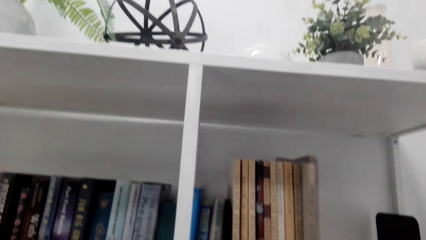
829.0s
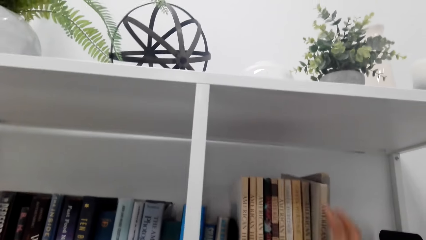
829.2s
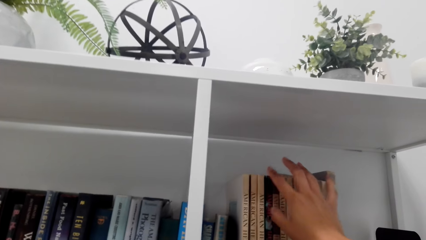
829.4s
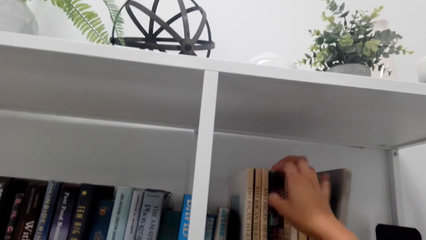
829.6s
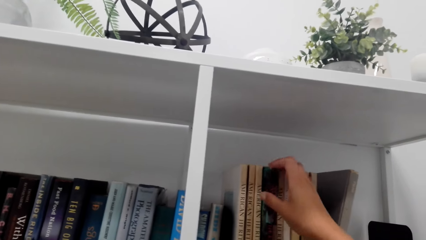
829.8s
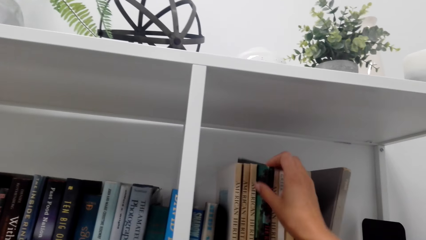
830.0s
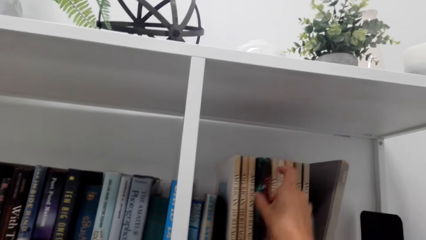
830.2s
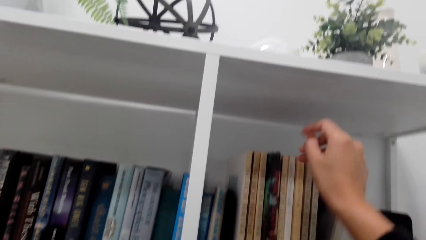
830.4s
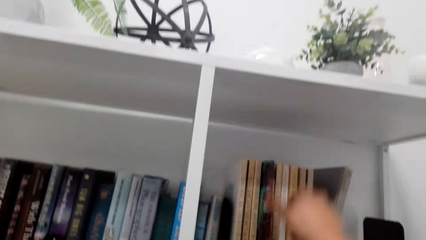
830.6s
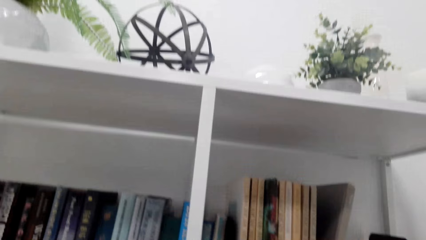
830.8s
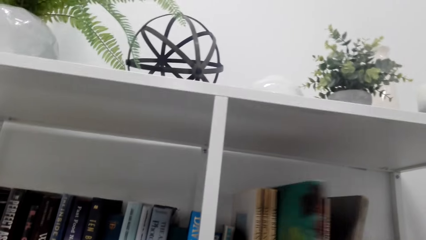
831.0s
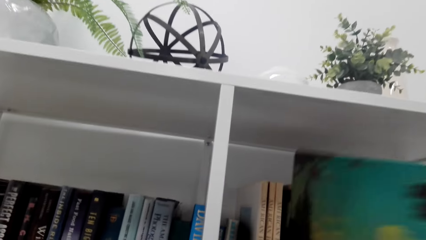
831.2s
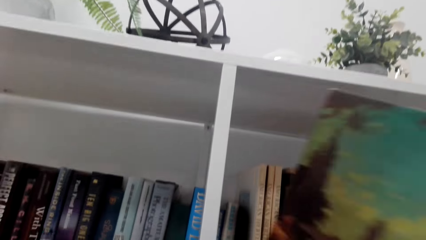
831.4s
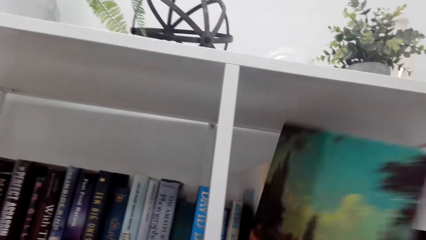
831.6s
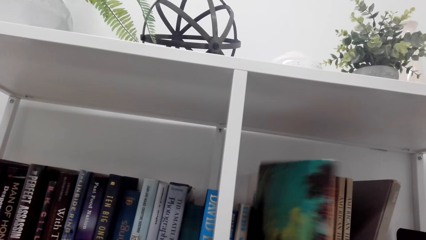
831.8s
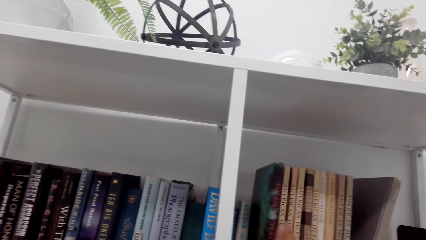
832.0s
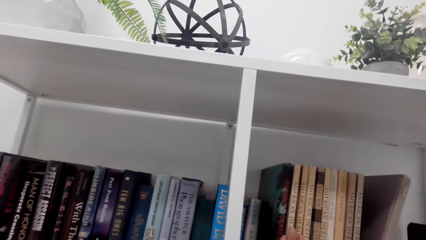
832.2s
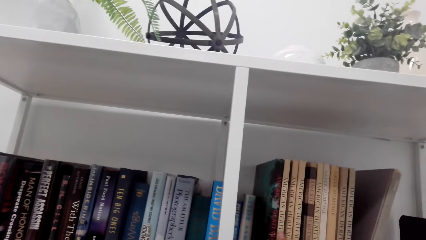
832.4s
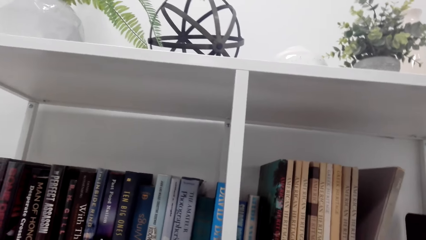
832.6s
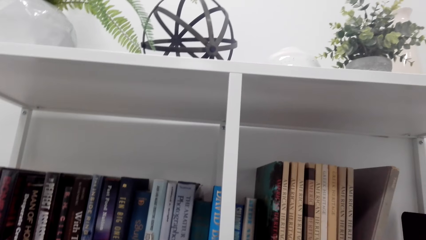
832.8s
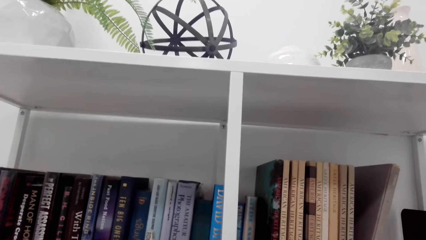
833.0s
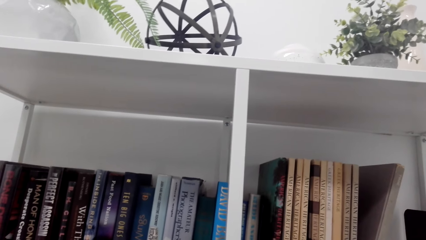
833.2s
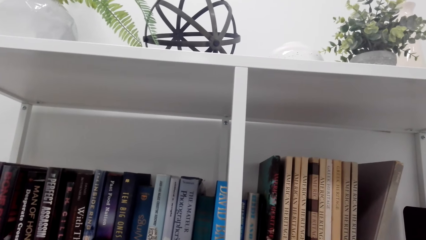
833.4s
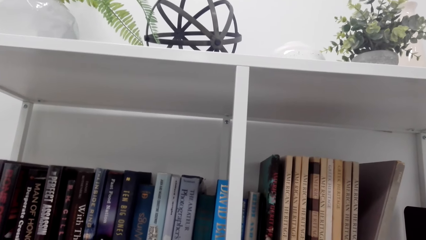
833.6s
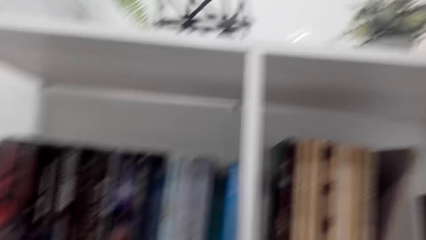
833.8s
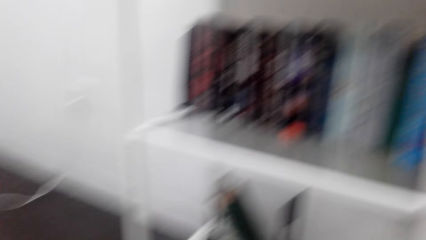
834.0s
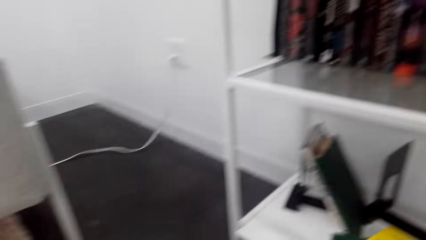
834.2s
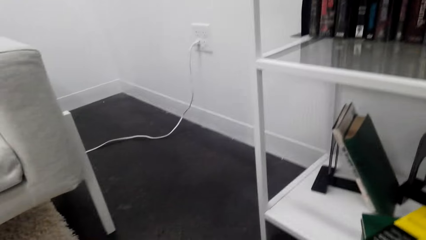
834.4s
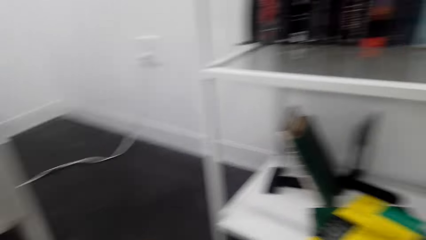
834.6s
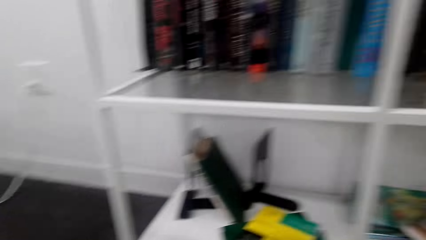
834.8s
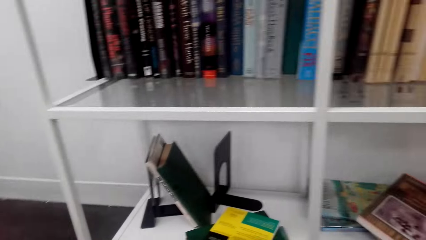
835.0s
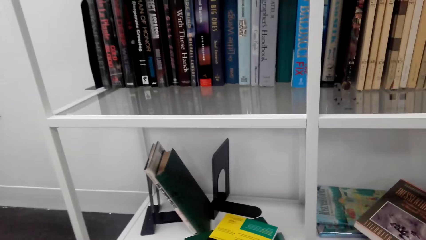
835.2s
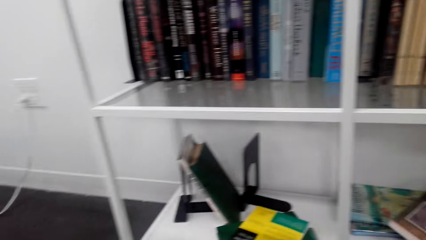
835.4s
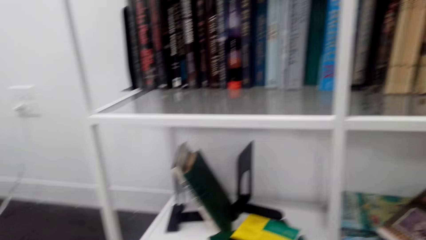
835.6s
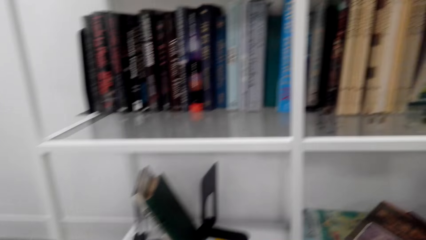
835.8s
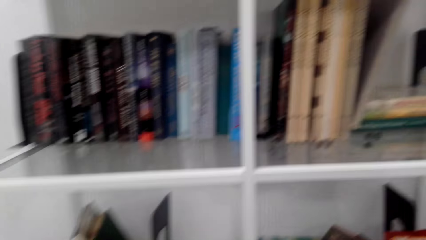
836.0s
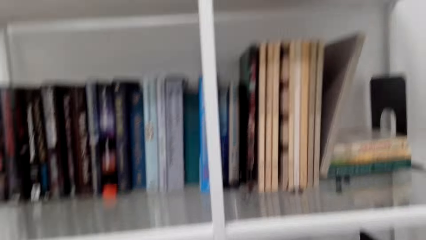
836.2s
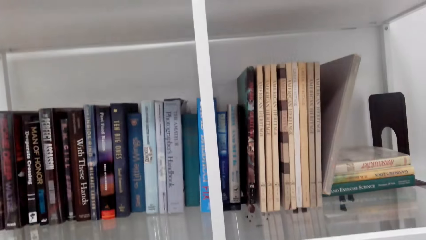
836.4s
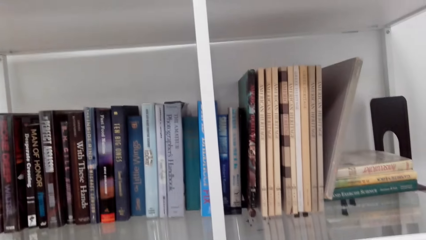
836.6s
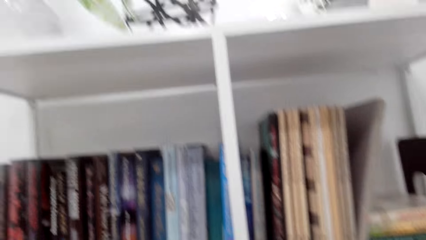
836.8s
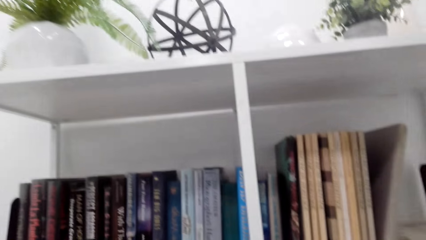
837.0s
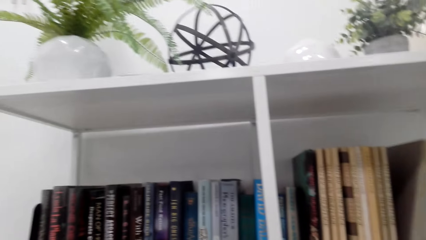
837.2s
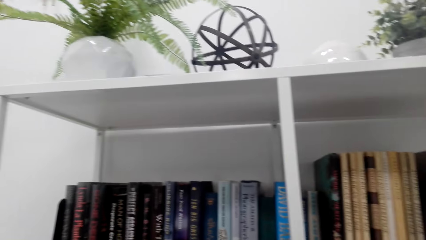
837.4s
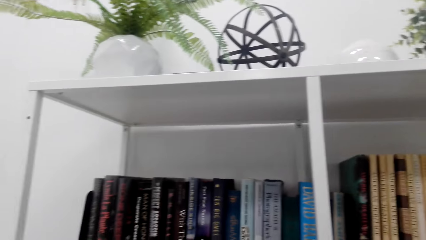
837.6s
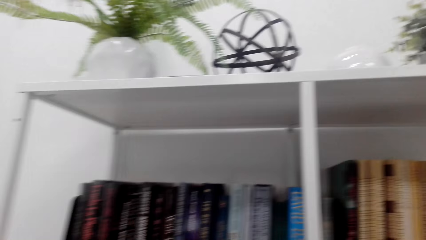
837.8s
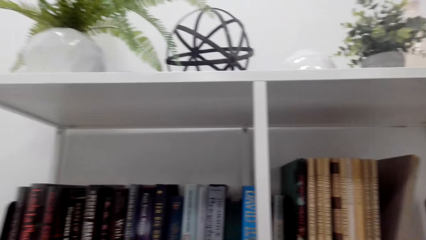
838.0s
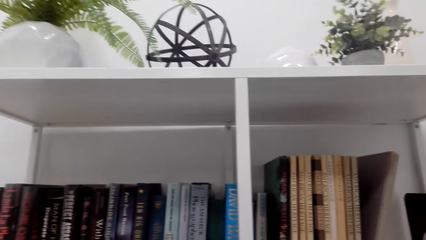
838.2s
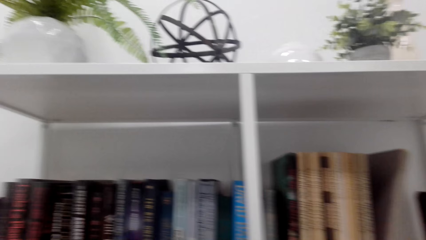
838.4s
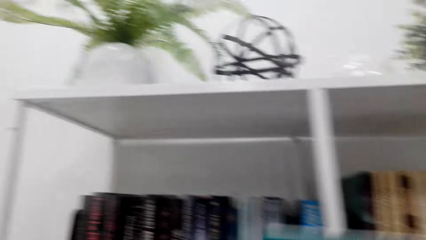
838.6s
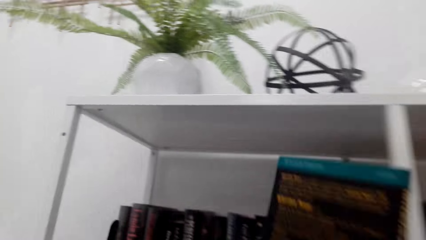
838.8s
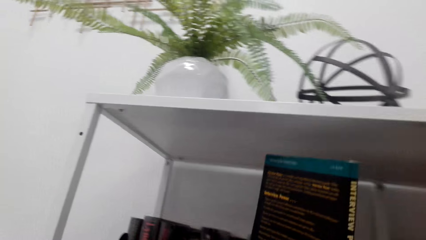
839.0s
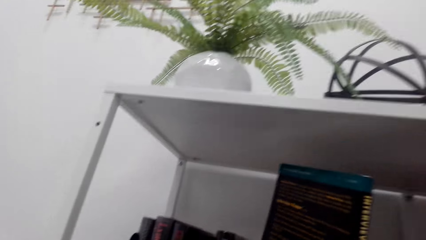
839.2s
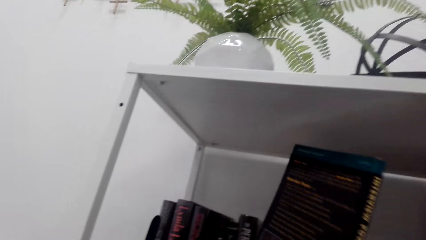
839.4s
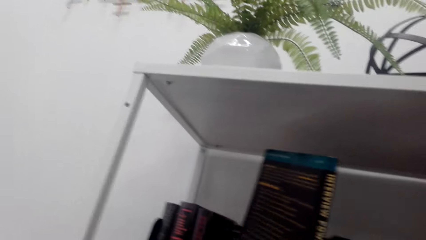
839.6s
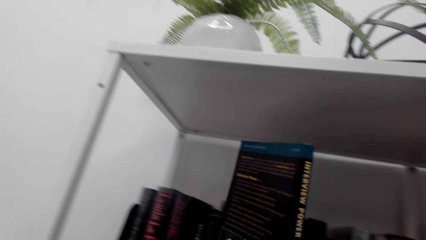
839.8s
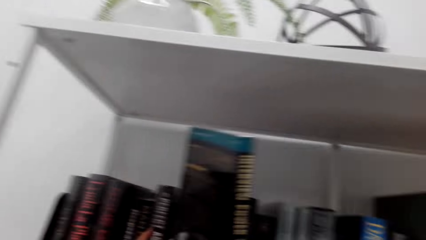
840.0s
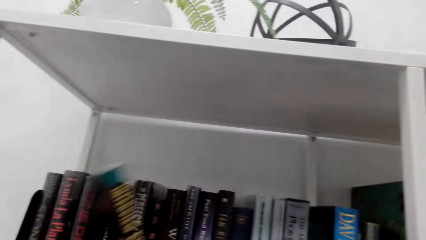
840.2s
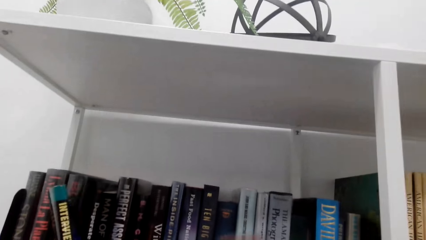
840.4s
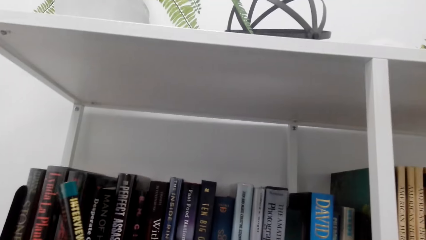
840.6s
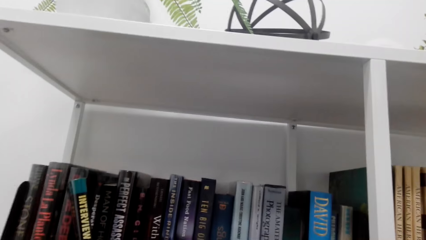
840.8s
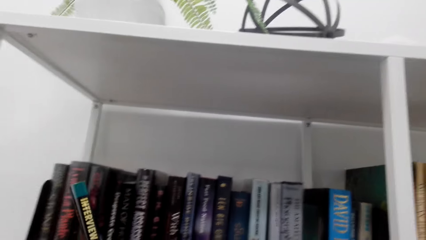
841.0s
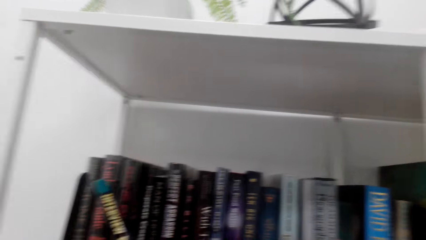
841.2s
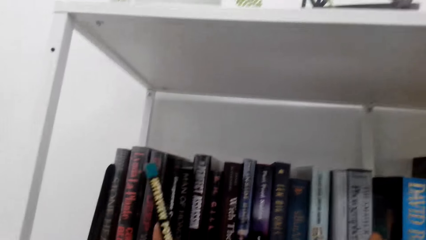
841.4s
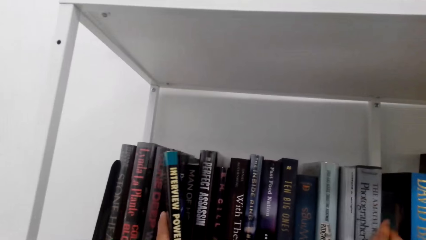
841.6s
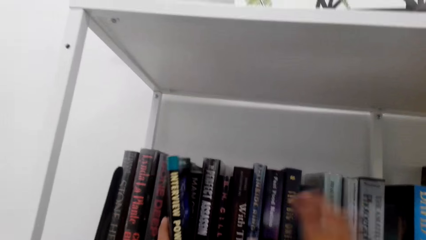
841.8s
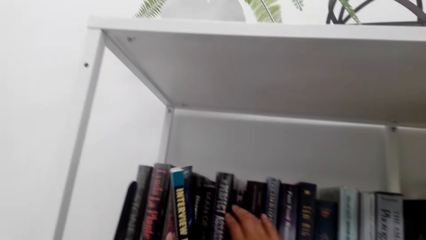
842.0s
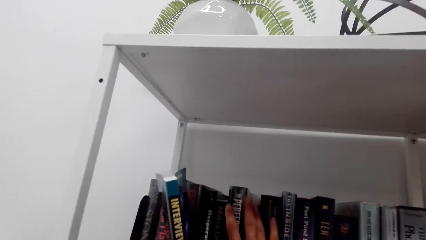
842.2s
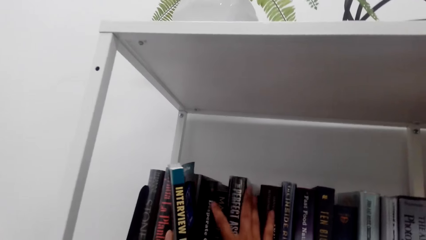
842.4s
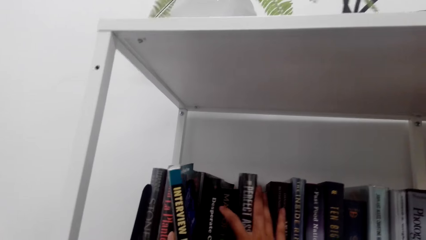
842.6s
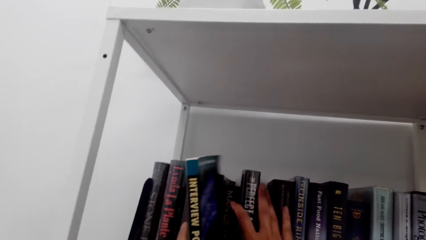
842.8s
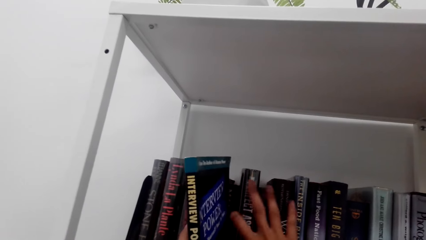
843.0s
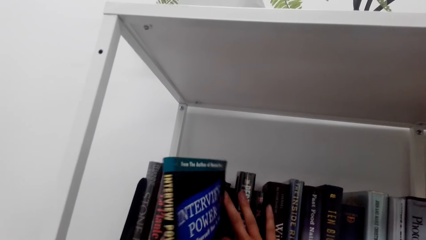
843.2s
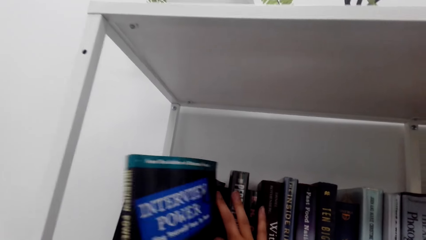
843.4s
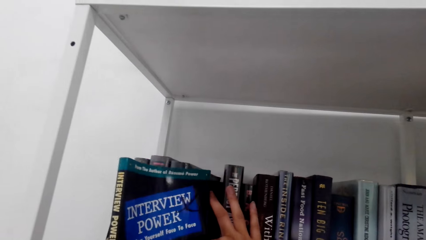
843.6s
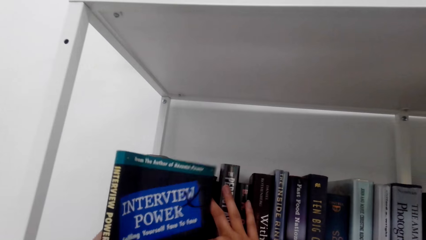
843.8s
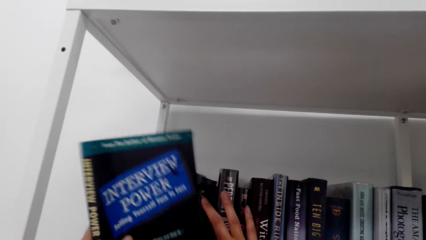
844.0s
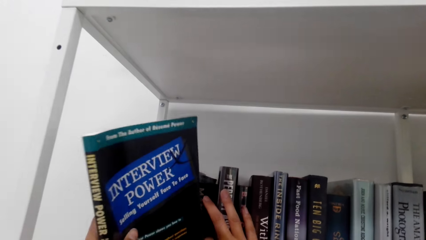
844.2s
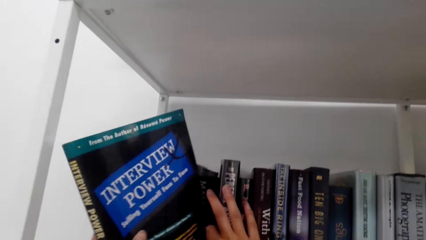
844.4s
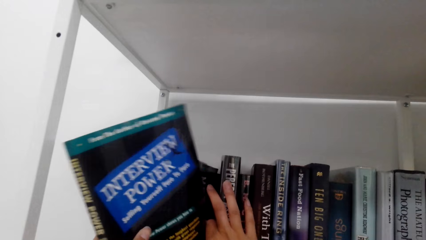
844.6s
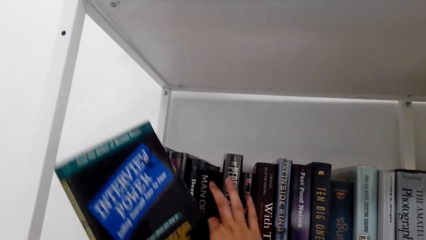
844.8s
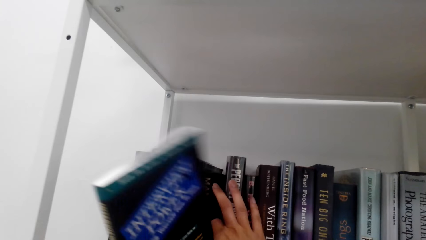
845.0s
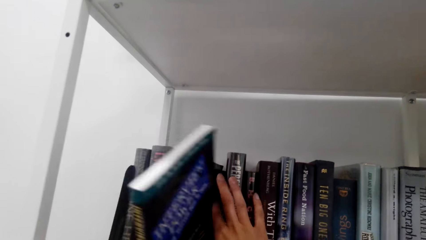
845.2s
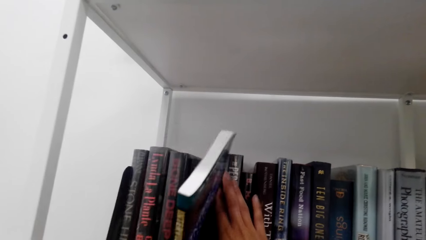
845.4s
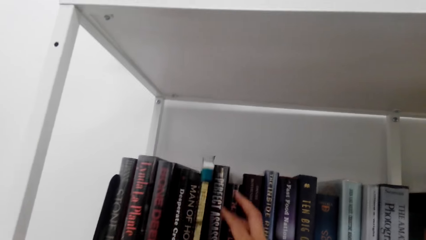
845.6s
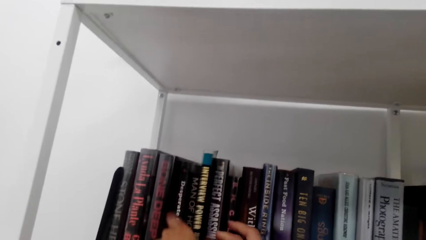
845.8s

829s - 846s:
The camera wearer moves a book on the shelf. They pick the book and put the book on the shelf. They look around. They look at books on the shelf. They put the book on the shelf. They hold the books with the right hand.
